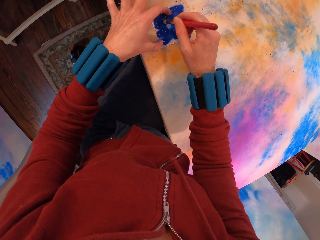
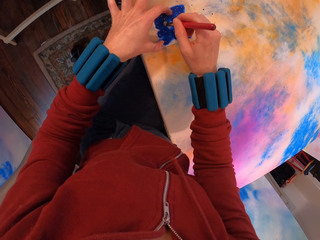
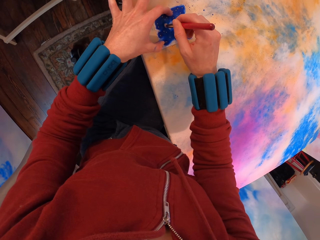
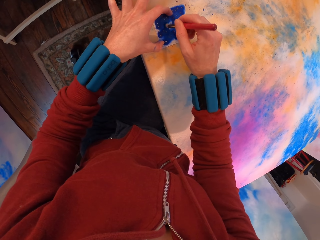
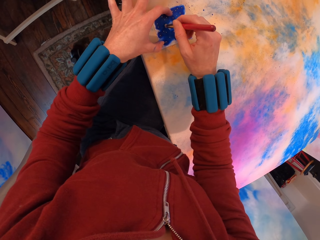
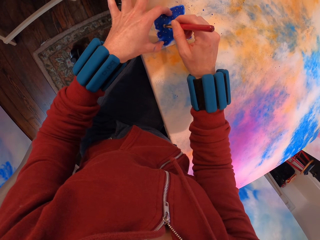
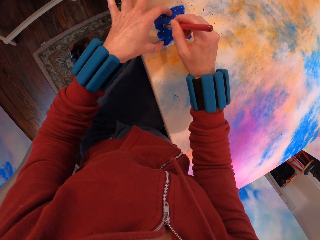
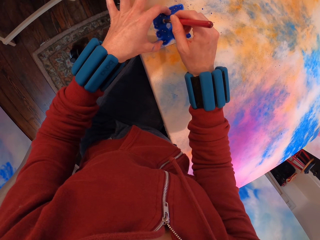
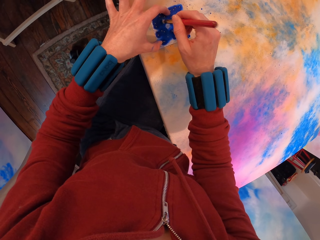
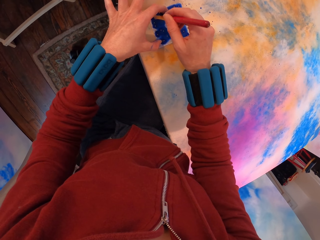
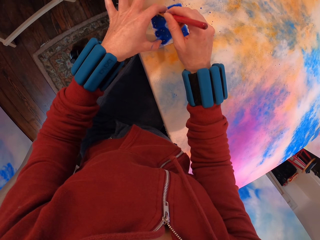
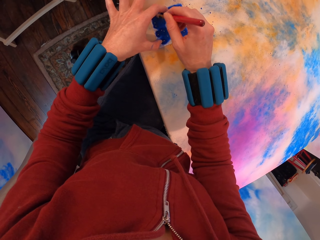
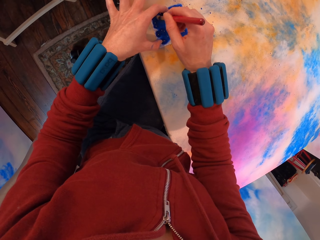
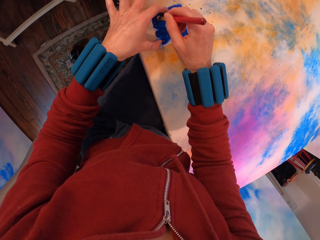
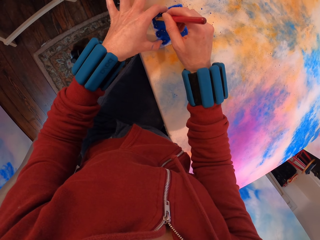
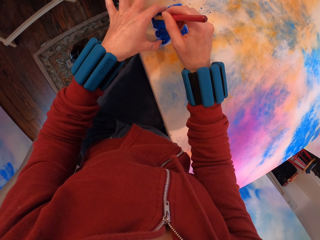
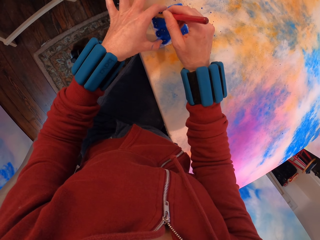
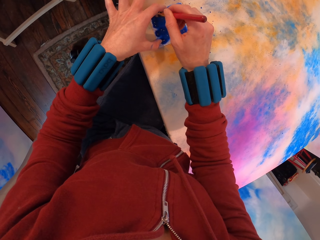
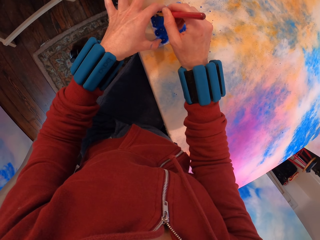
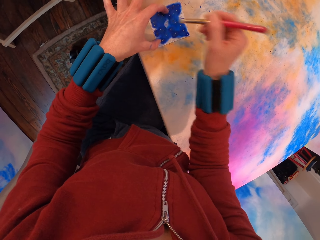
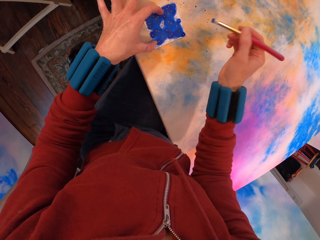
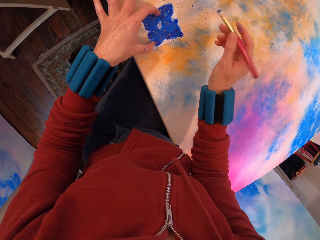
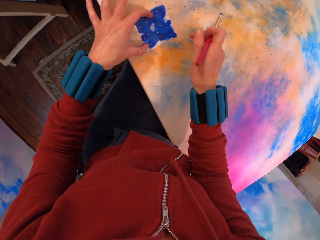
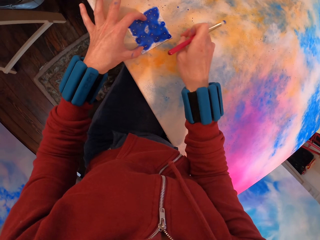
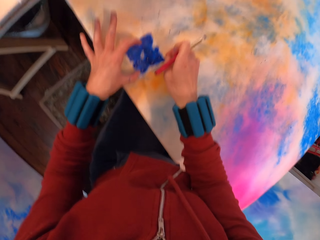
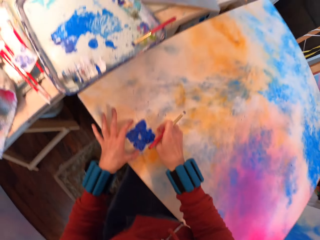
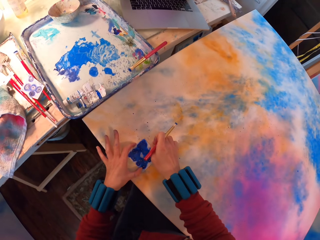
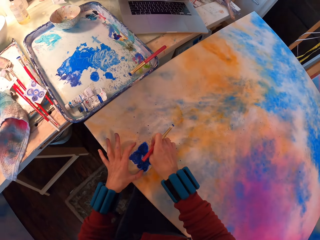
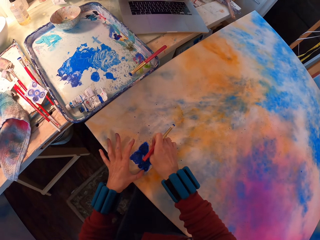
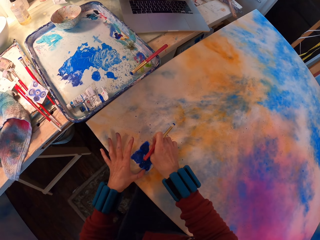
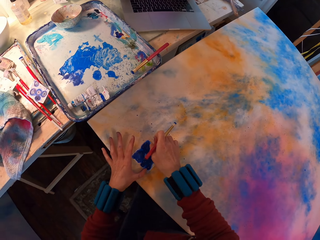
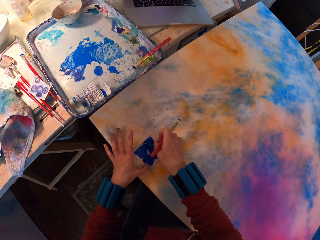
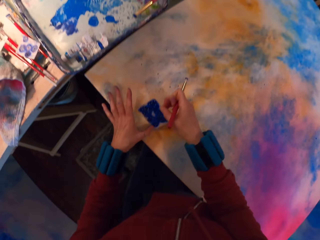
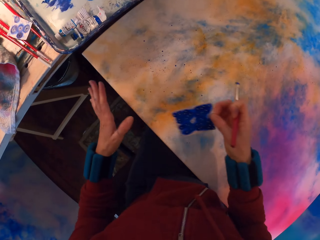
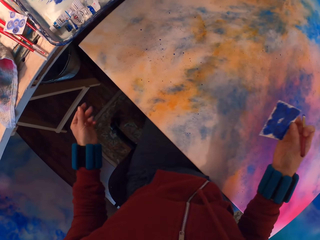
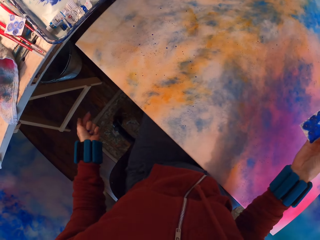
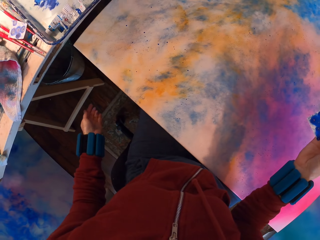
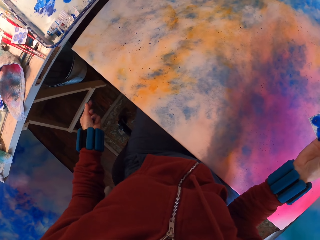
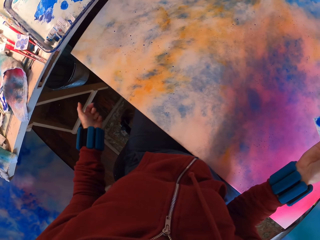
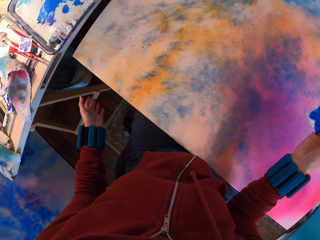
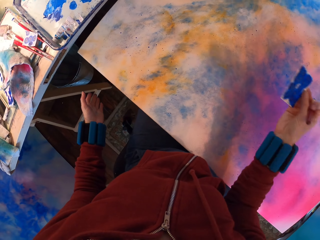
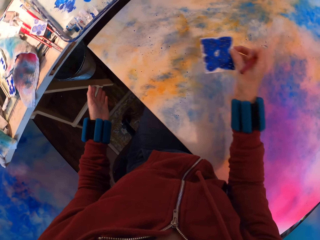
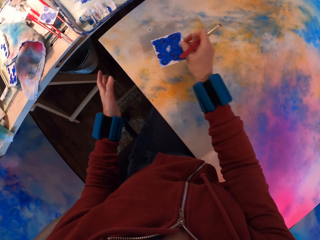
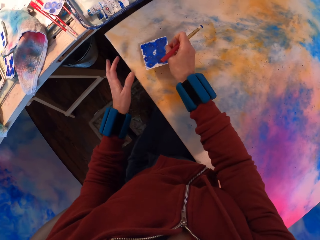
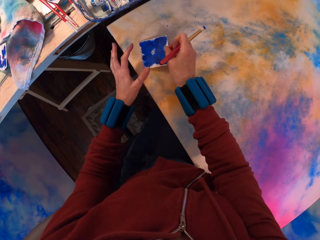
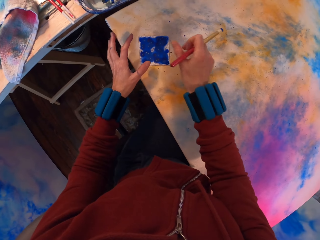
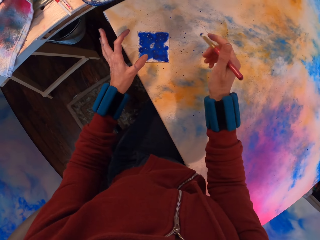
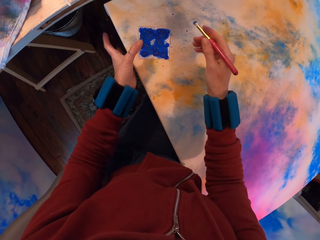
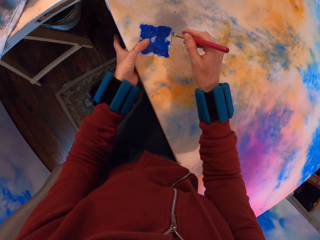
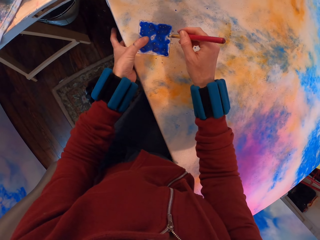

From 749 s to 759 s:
The camera wearer looks at the painting.

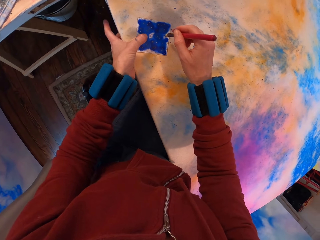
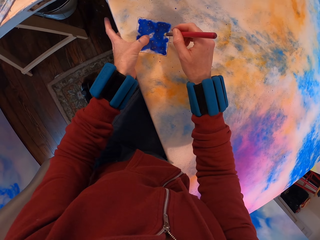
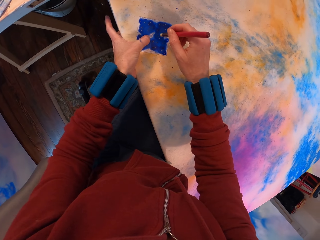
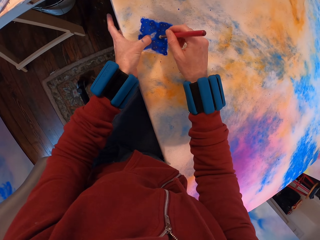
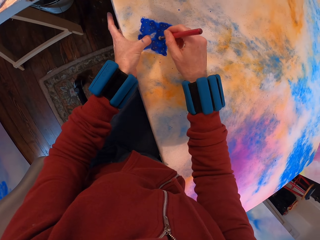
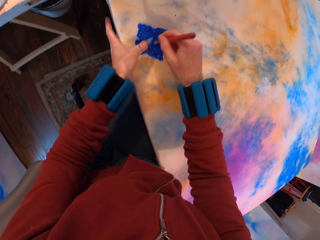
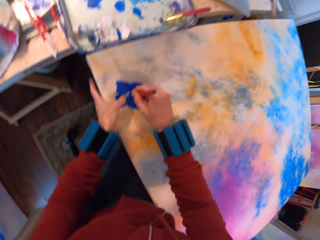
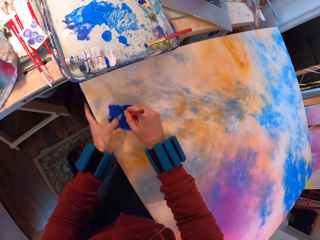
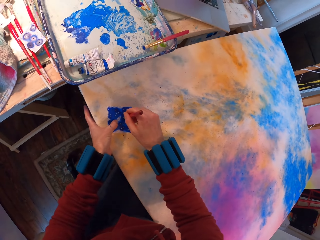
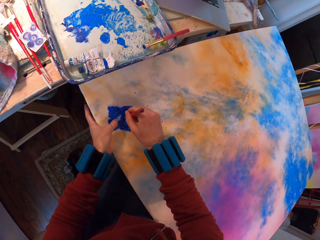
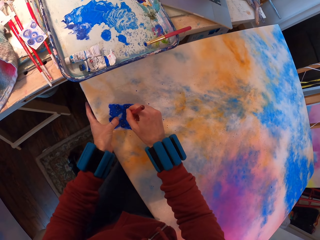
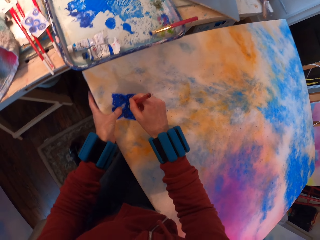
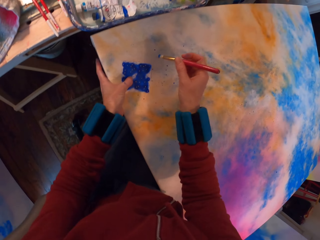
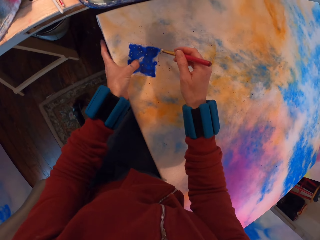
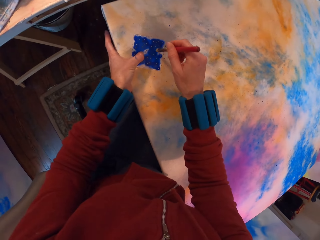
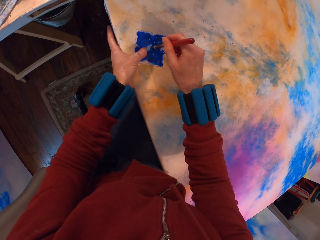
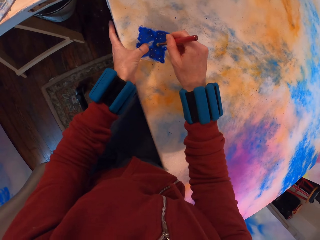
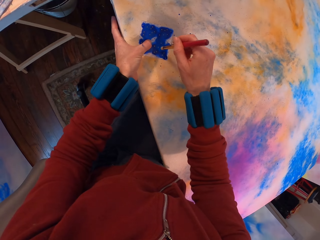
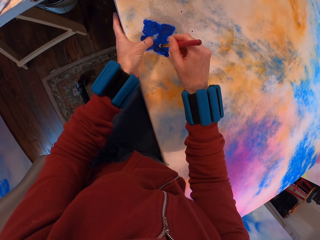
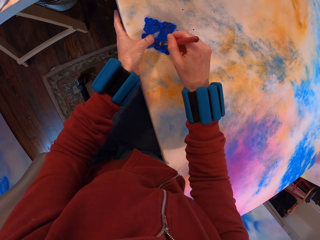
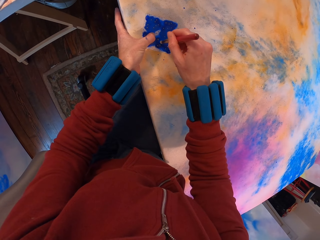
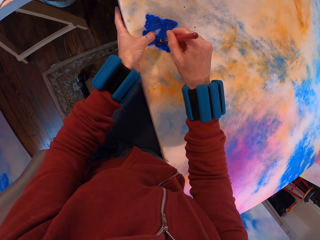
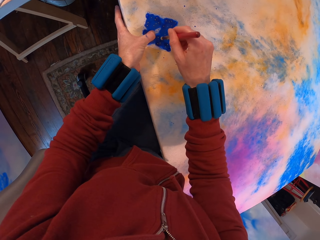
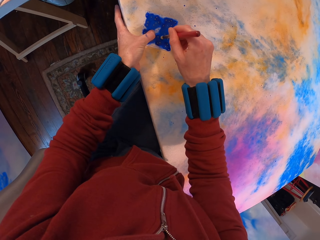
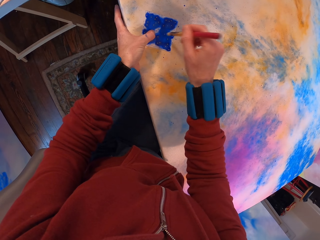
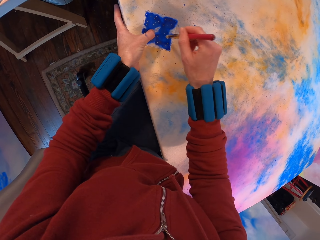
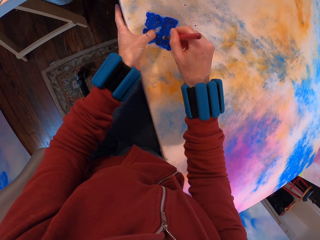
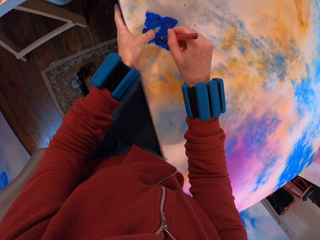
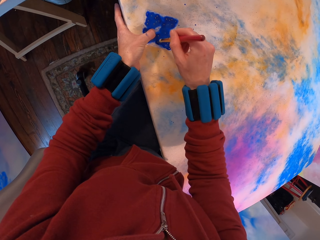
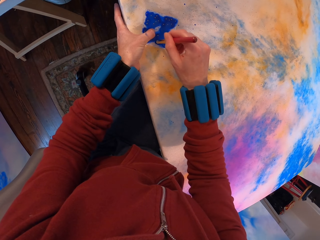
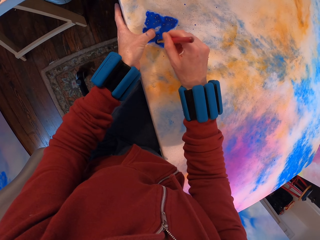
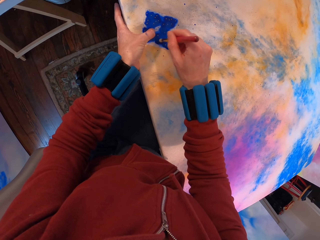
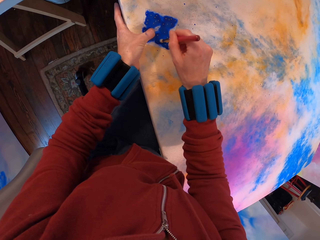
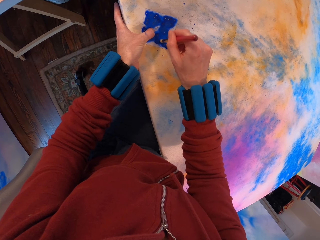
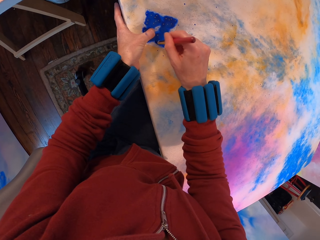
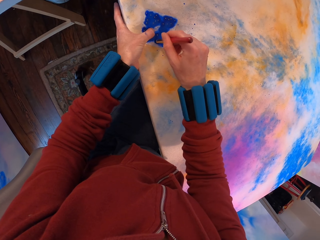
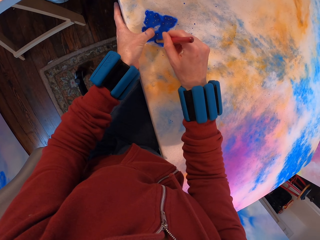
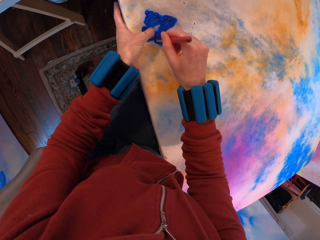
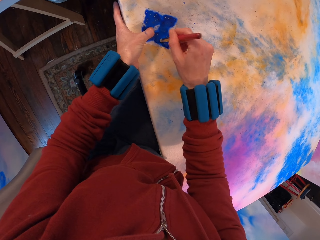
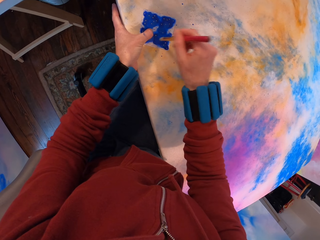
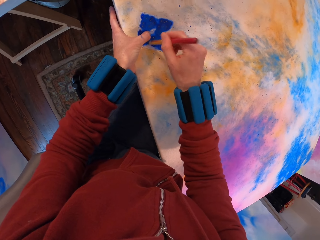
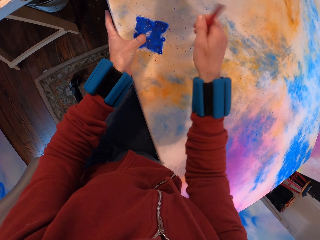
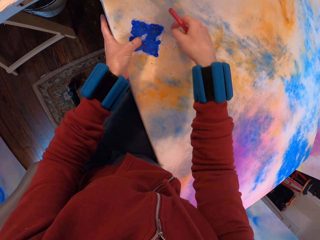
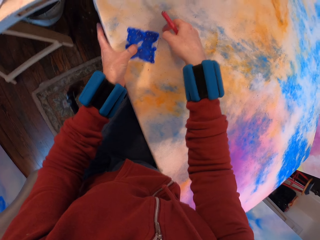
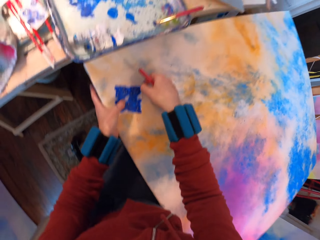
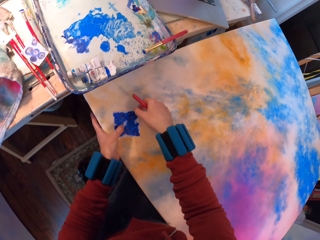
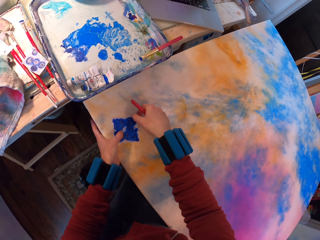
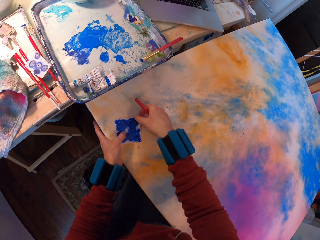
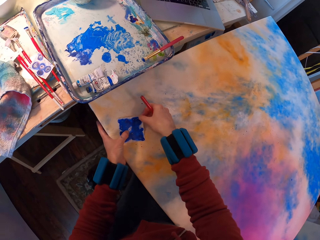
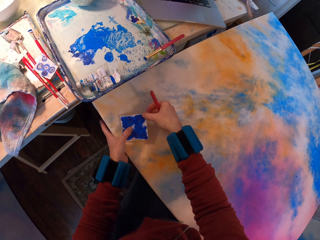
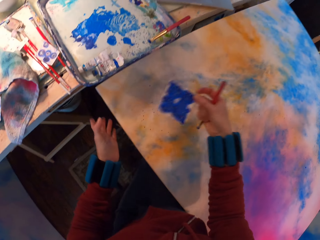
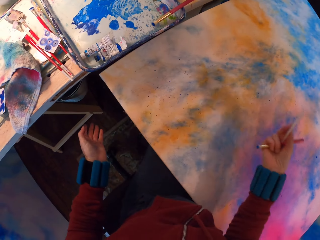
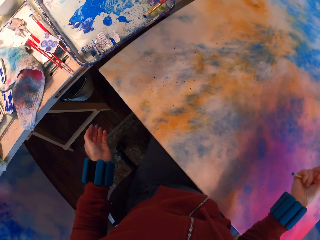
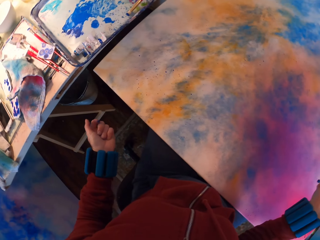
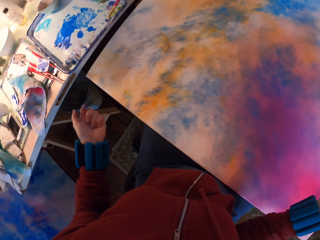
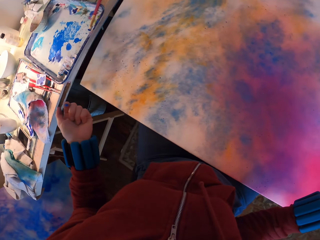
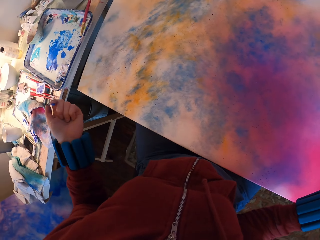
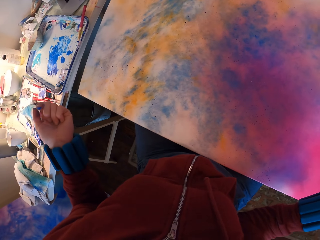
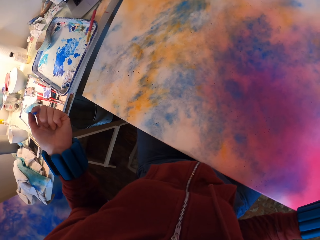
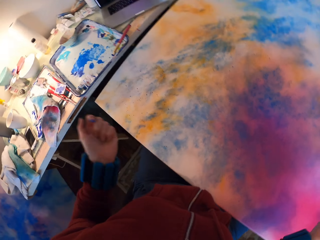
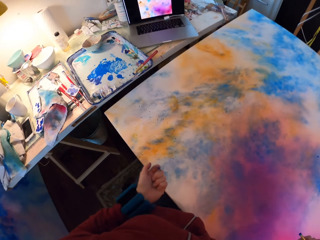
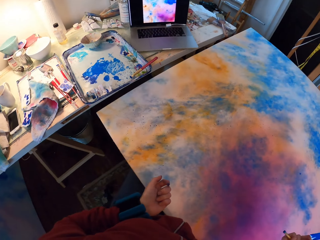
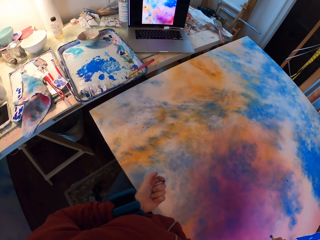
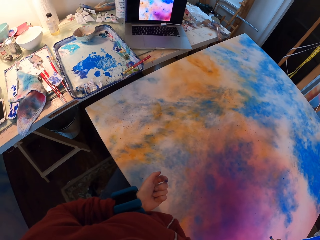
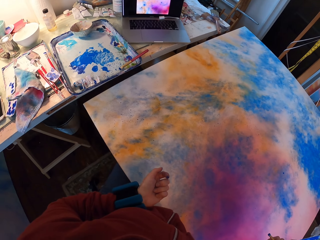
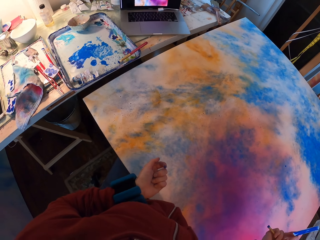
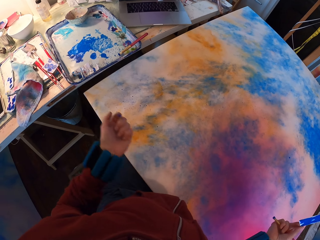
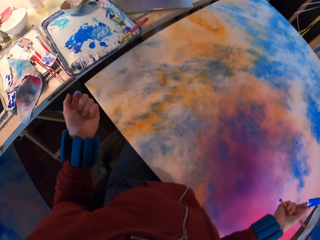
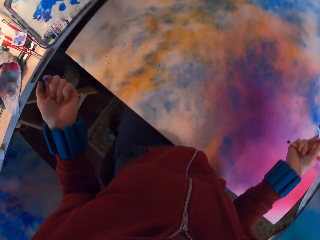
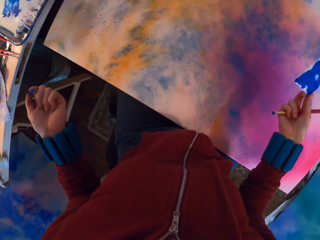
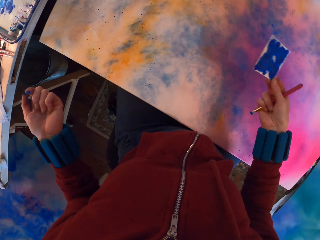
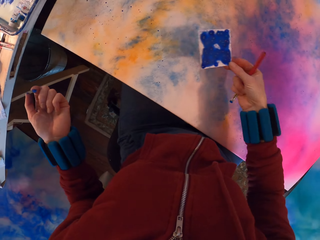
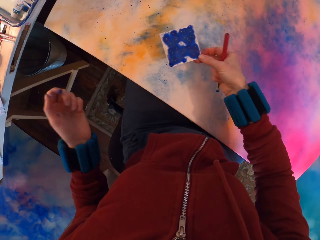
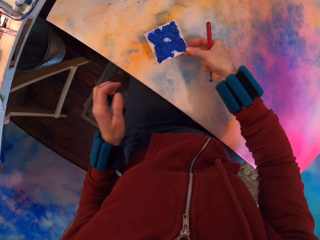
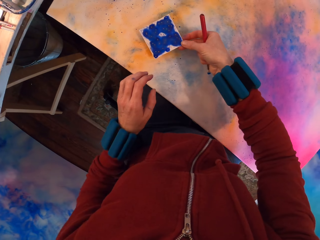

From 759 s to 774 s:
The camera wearer applies paint with a brush on the painting. They look around. They paint the canvas. They look around.
